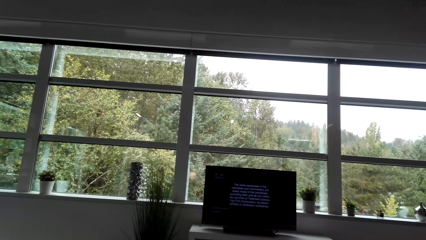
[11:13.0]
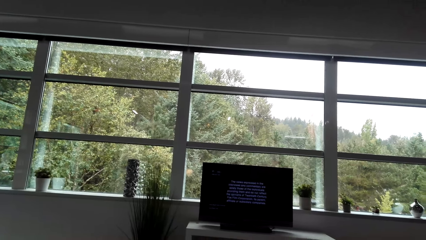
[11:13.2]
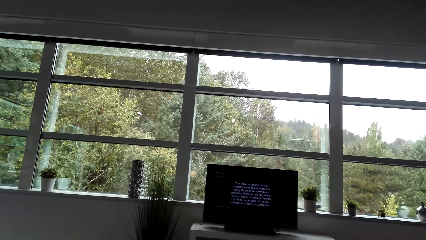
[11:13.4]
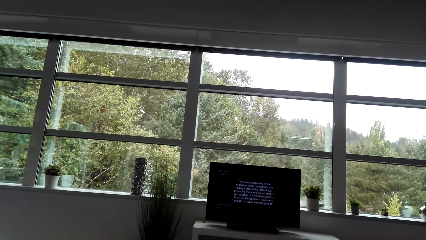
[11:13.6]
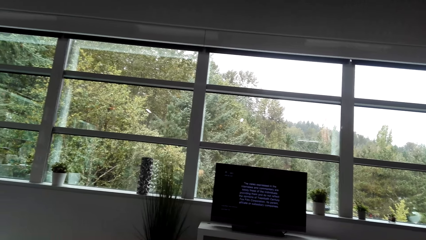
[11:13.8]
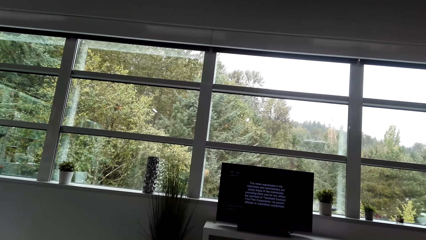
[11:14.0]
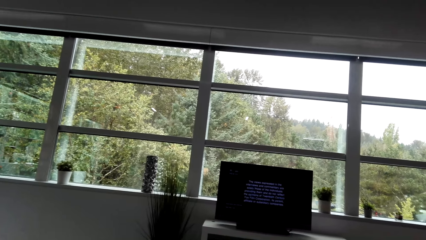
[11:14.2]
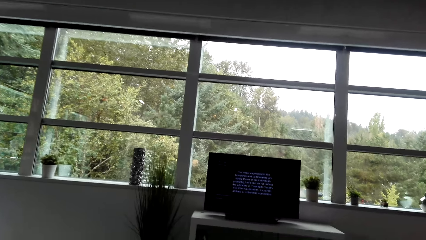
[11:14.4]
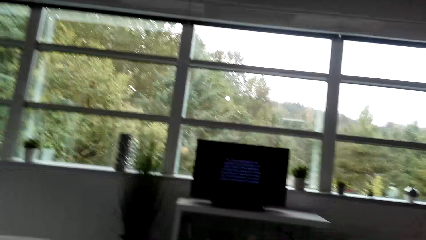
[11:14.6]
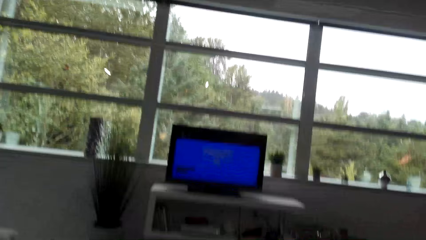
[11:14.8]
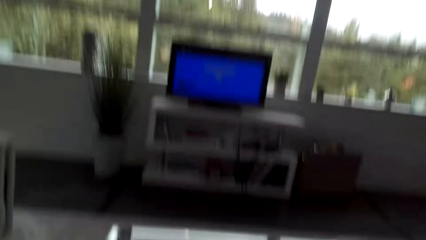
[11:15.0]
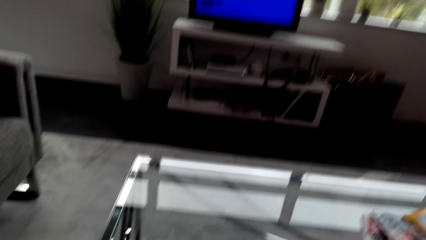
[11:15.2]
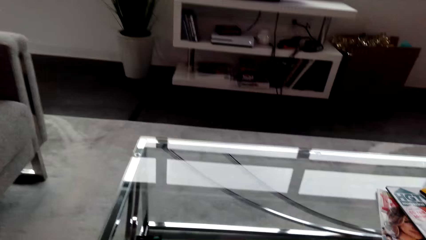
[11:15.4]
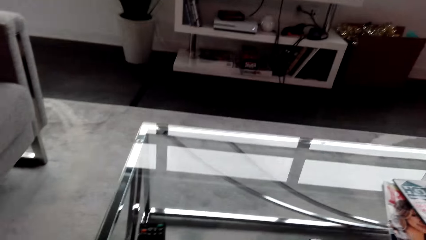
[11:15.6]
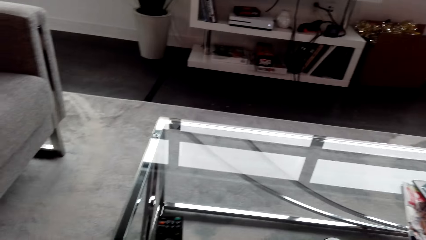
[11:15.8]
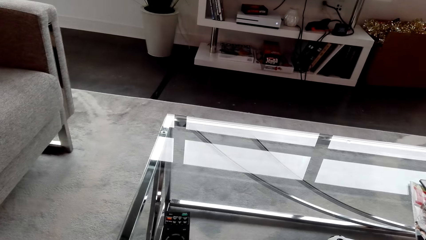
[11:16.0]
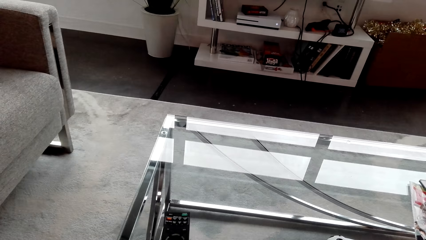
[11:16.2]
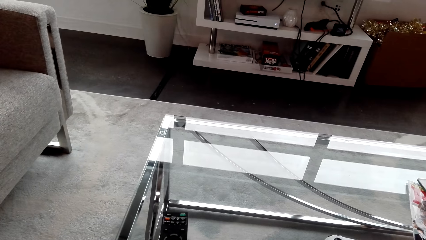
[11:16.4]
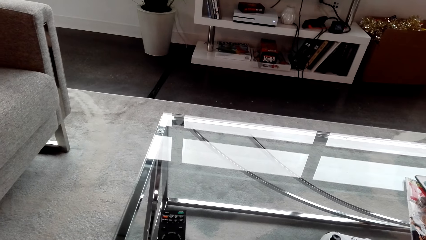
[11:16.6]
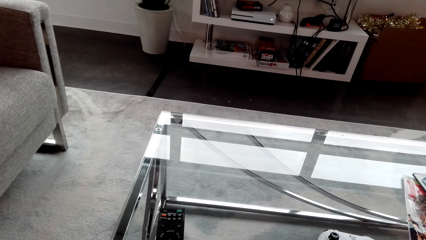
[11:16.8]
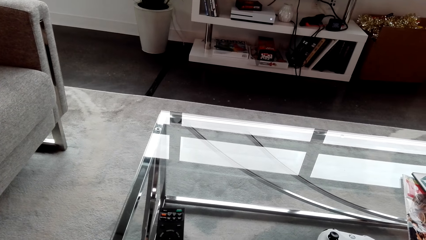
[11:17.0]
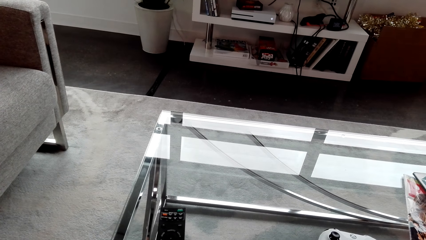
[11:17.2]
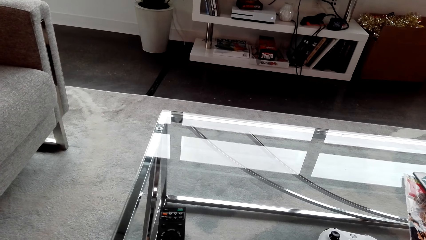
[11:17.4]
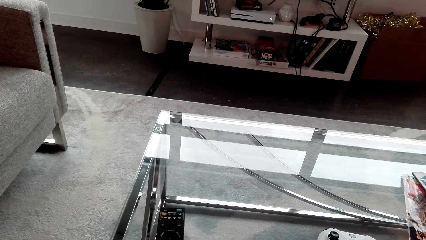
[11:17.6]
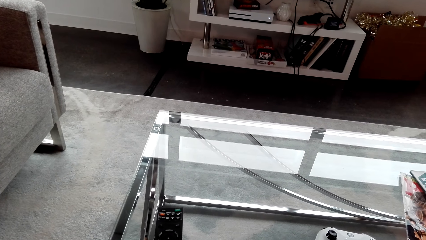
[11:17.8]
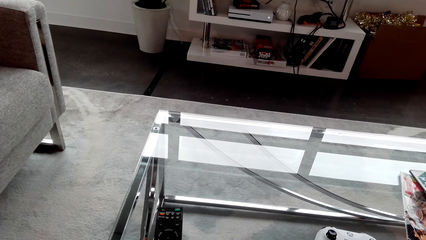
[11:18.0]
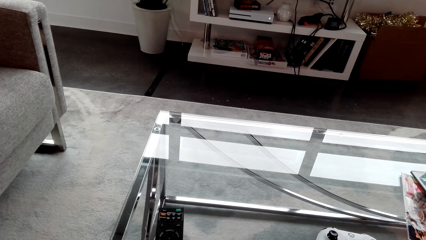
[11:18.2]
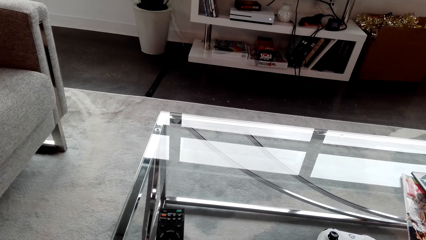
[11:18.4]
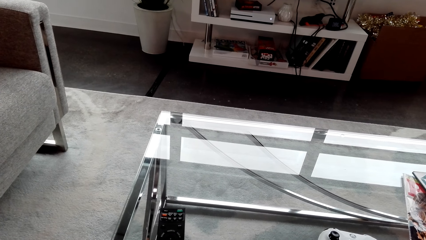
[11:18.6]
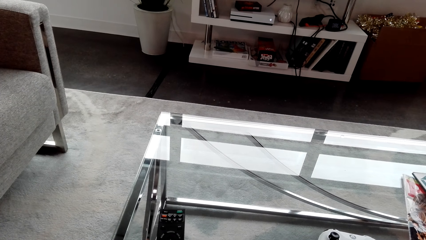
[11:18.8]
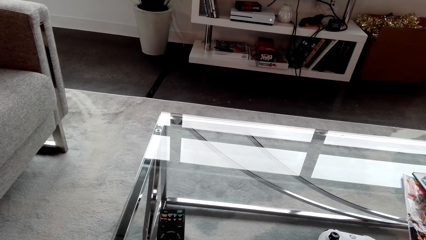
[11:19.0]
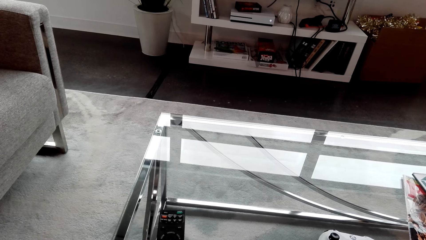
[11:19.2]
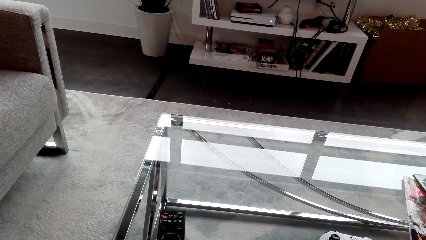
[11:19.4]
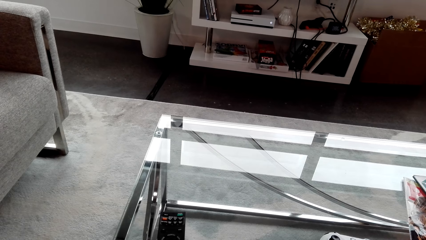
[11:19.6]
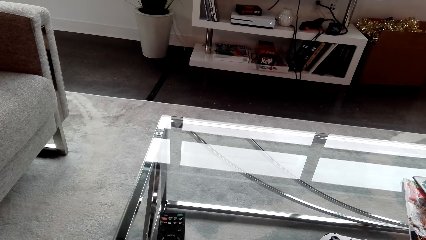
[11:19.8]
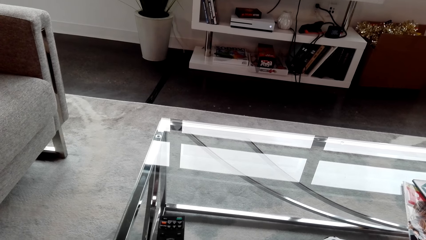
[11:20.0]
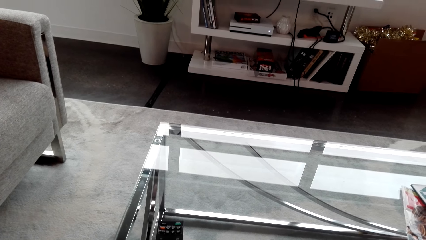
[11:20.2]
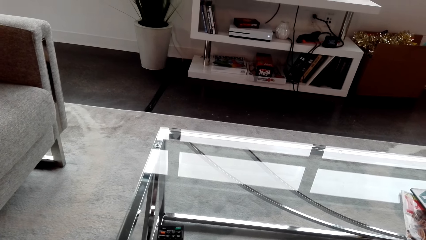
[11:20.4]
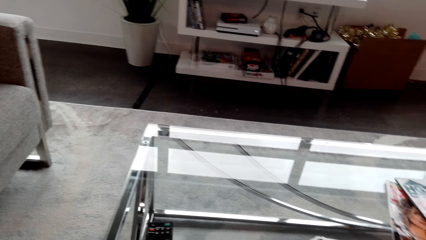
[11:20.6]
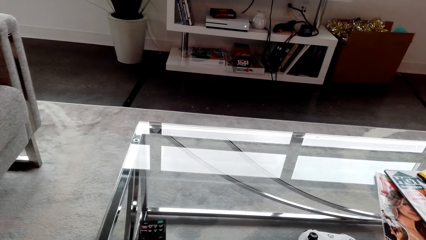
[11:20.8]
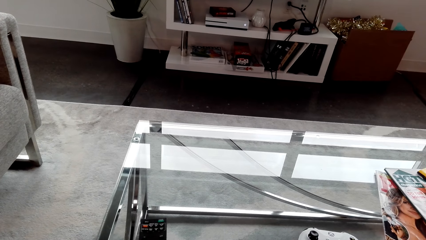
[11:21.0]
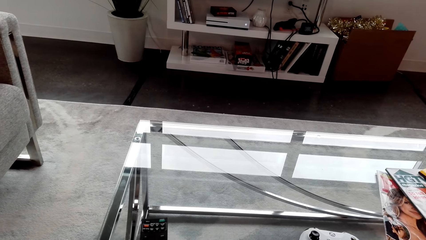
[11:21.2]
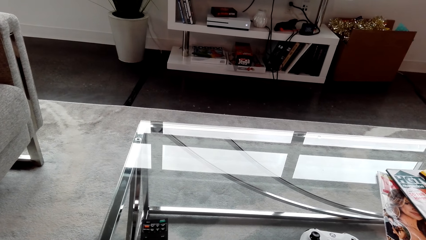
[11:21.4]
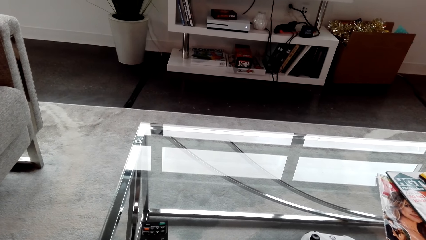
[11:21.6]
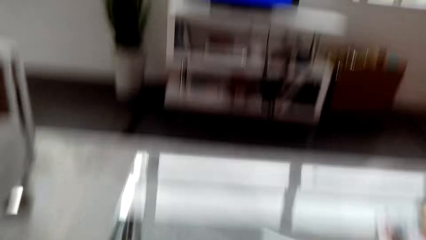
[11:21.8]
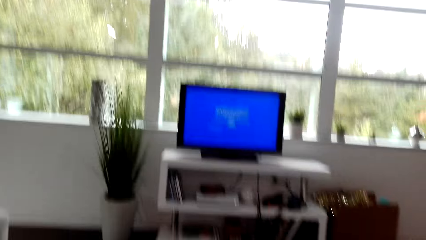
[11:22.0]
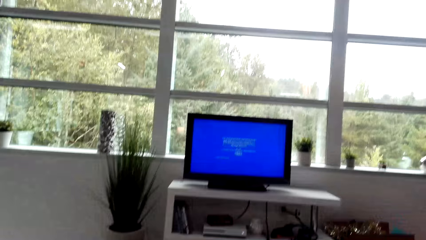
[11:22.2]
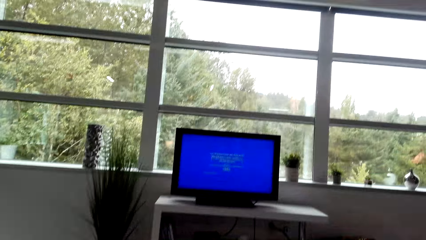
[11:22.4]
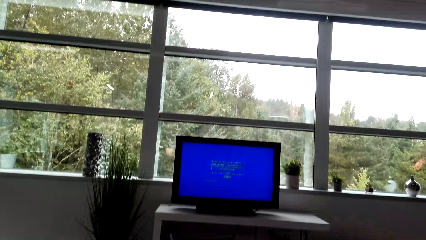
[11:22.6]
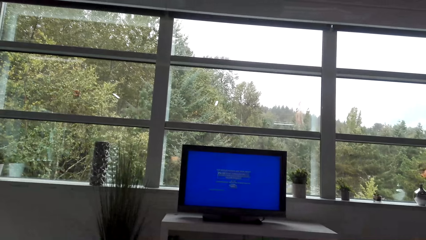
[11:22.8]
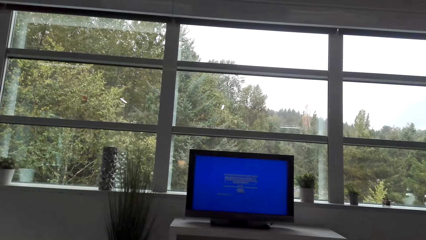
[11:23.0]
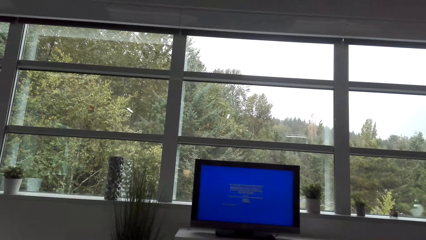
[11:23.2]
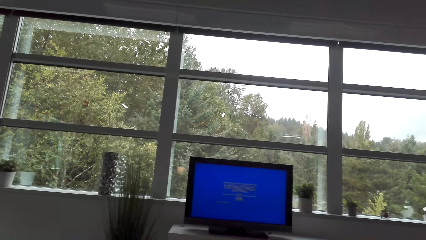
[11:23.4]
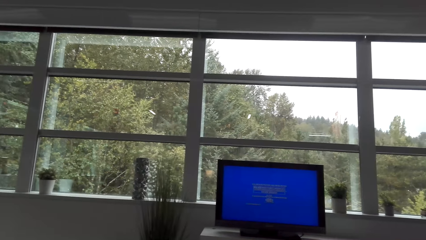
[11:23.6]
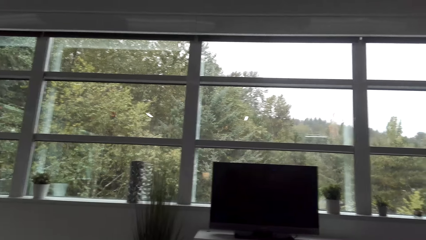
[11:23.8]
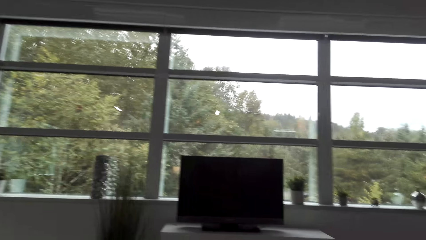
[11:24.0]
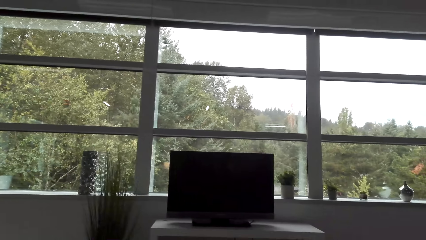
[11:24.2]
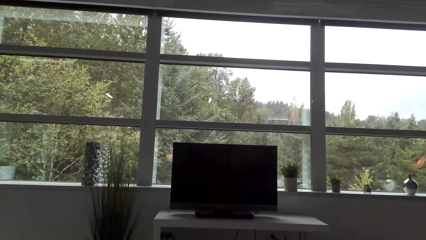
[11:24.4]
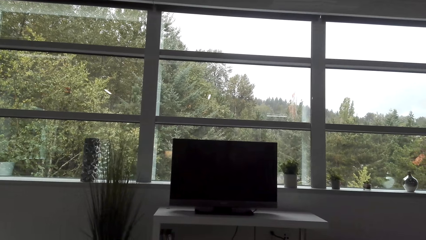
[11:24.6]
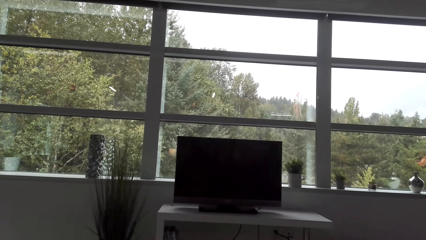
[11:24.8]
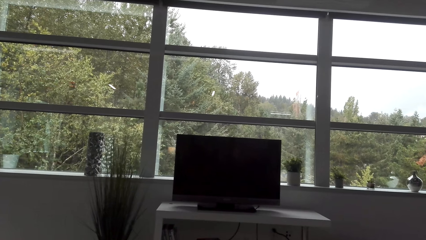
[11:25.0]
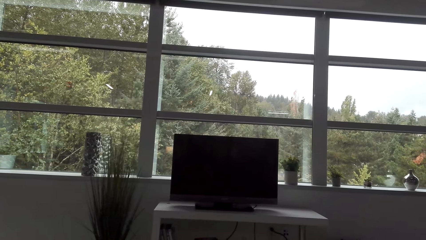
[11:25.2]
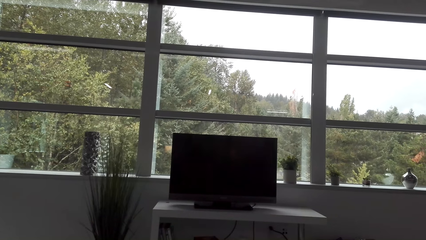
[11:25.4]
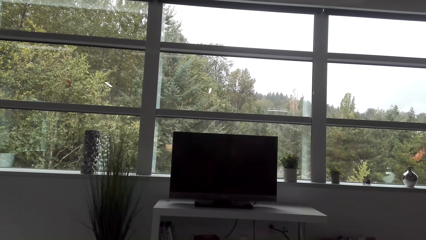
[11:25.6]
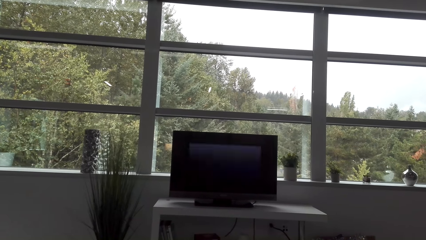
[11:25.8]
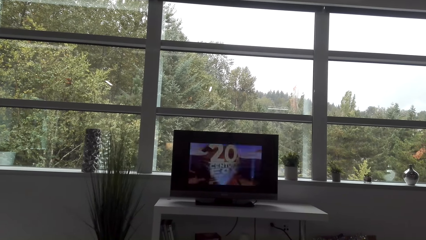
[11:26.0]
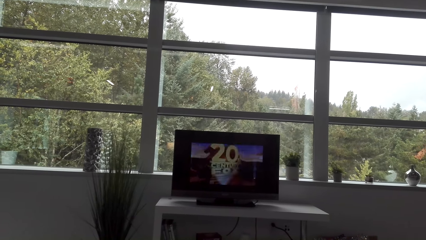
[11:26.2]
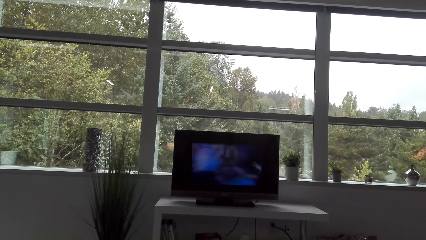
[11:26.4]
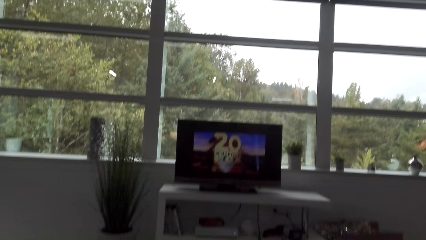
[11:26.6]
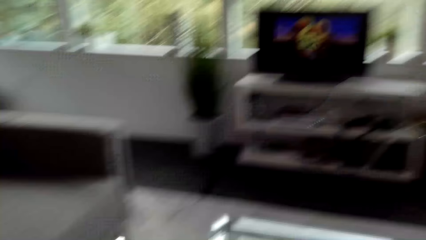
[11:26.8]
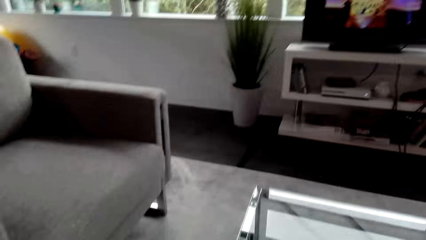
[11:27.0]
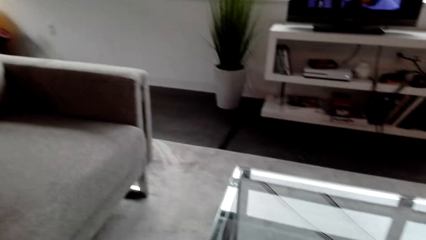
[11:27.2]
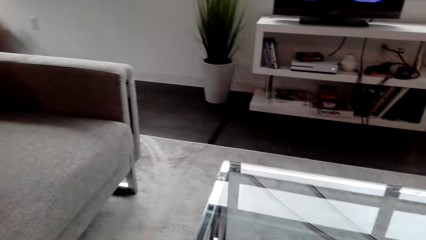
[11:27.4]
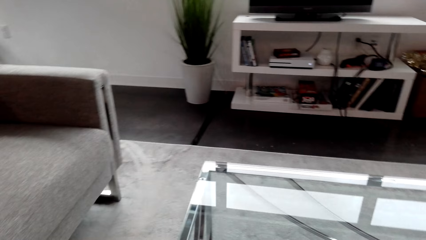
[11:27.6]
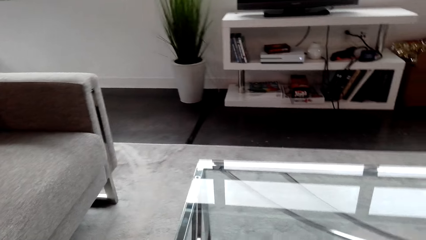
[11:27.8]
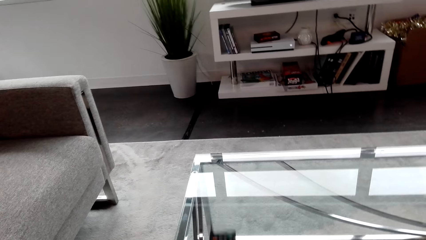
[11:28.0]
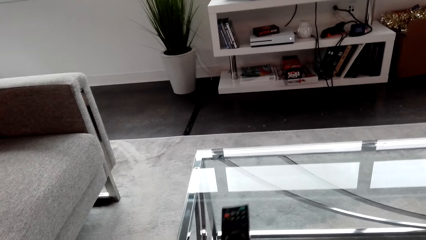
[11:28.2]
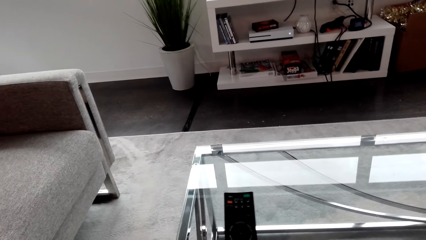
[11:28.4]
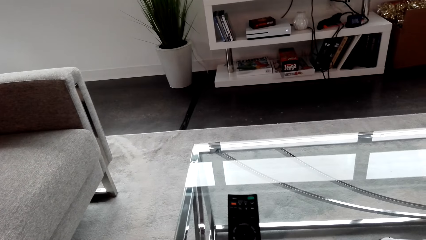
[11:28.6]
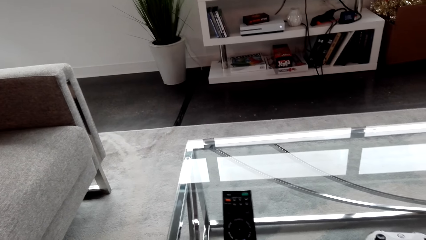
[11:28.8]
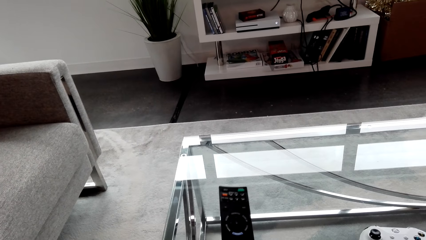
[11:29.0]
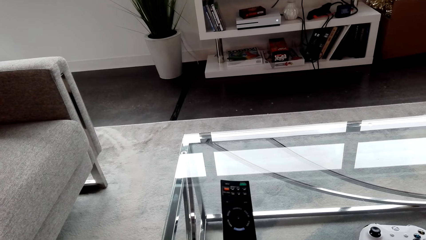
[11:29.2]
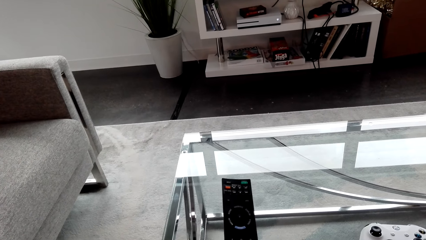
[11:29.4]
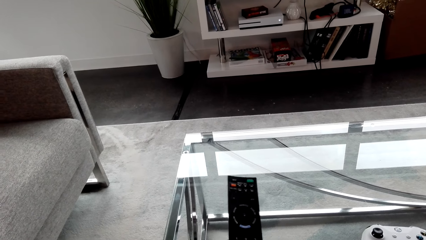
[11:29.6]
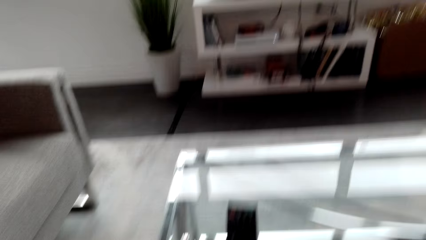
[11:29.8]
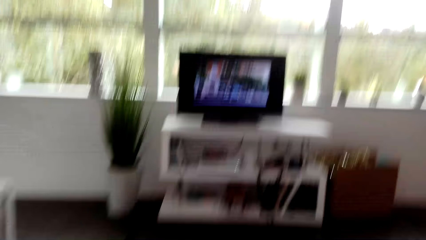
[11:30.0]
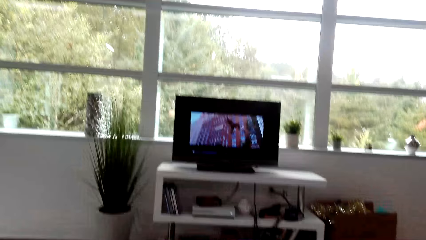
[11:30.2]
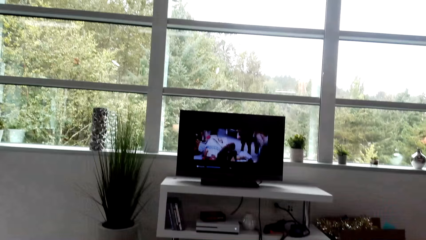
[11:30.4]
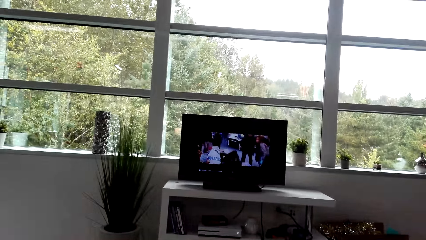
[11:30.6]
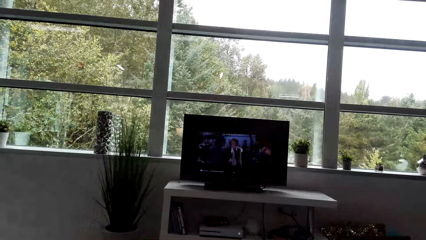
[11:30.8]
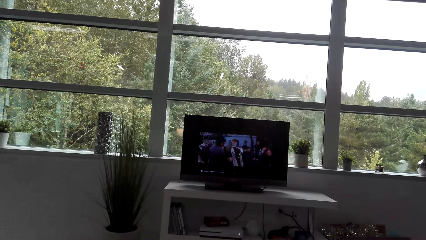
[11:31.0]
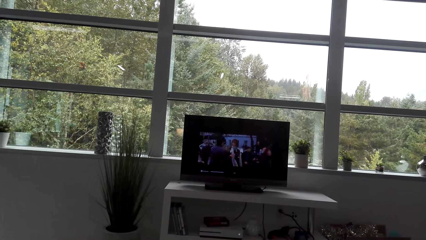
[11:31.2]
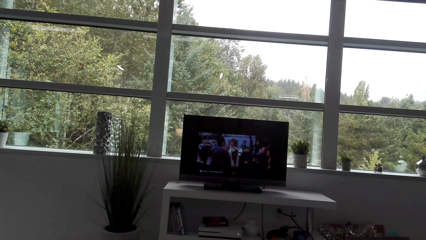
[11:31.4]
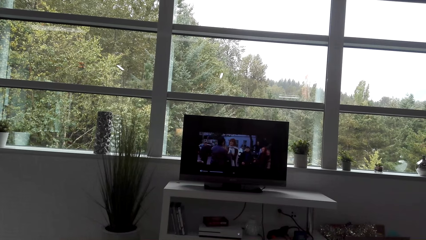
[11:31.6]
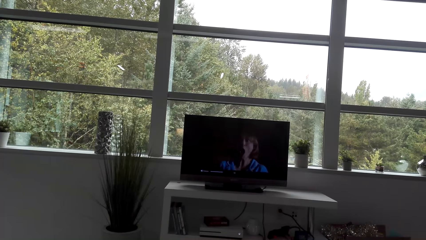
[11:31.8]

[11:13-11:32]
The camera wearer looks at the television. They look down. They look at the television. They turn off the television. They turn the television on. They look down. They pick up a remote. They press on the remote control. They add volume on the television.
